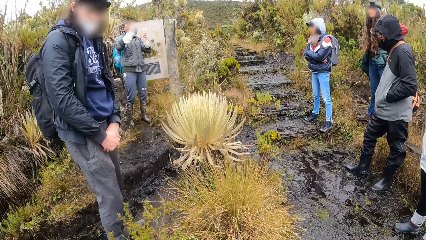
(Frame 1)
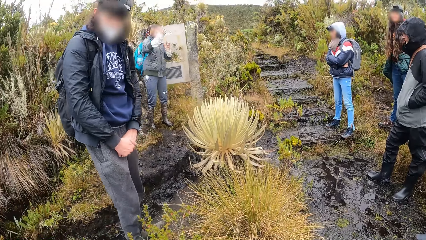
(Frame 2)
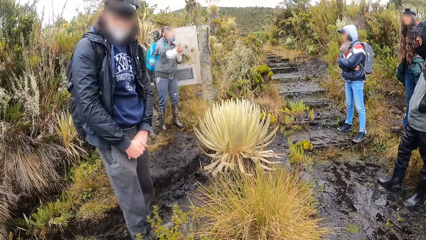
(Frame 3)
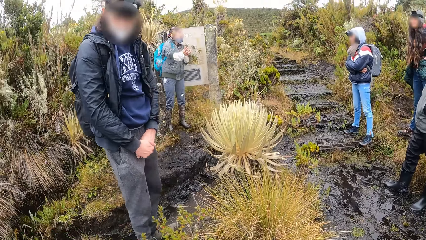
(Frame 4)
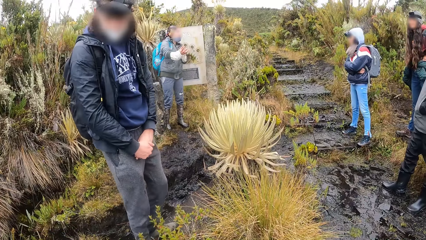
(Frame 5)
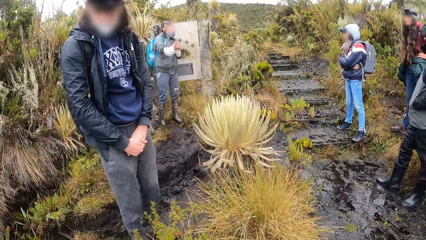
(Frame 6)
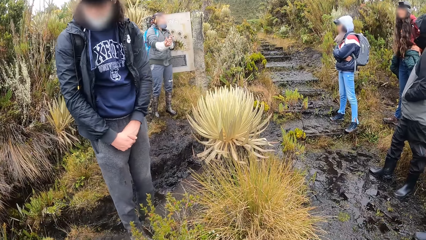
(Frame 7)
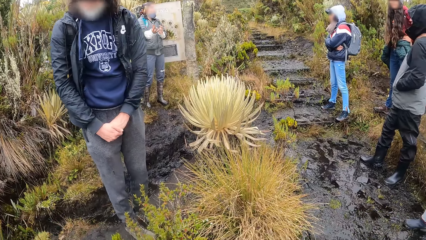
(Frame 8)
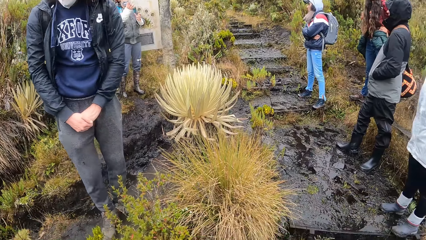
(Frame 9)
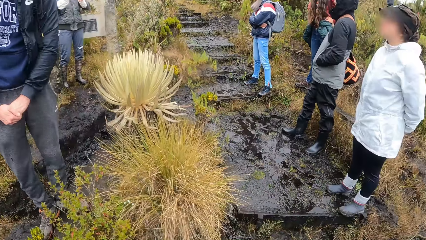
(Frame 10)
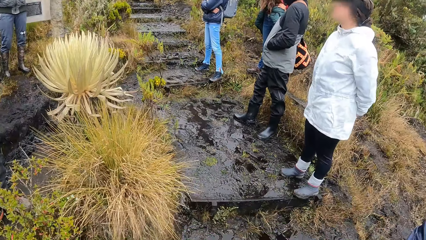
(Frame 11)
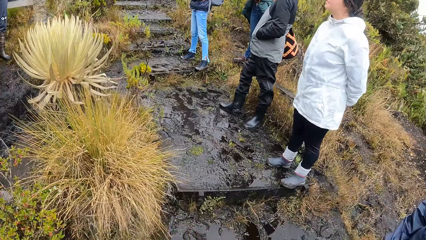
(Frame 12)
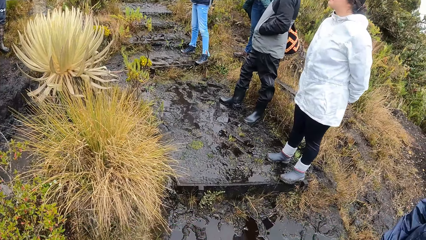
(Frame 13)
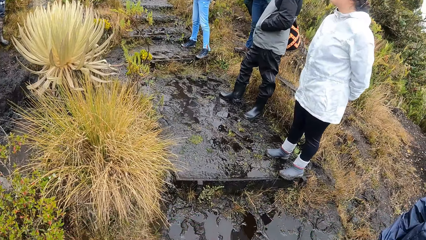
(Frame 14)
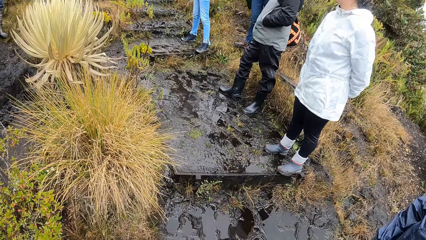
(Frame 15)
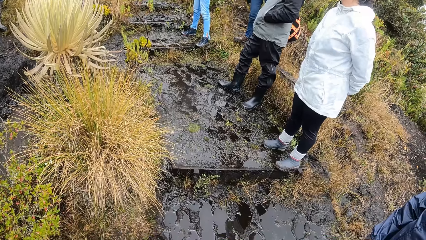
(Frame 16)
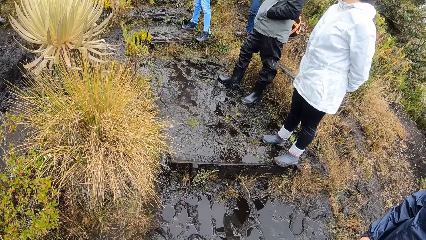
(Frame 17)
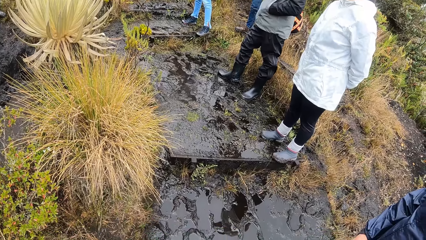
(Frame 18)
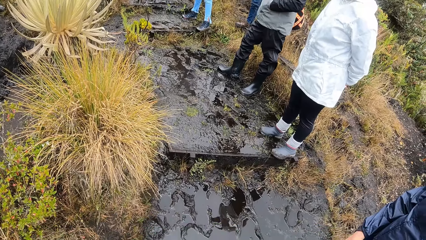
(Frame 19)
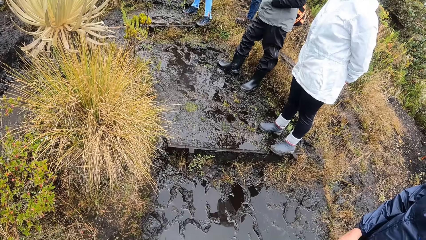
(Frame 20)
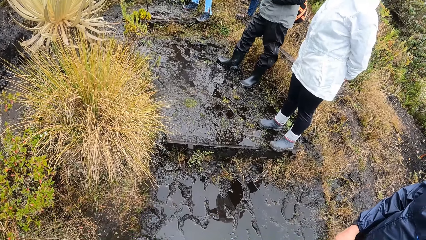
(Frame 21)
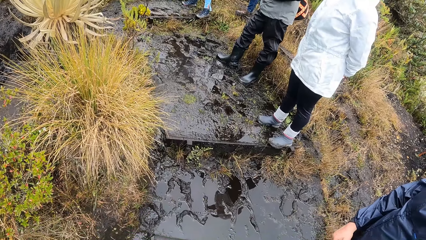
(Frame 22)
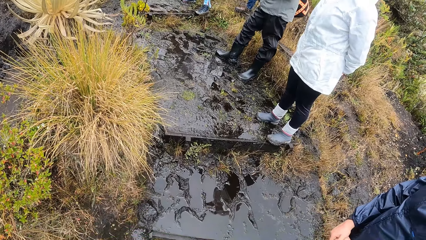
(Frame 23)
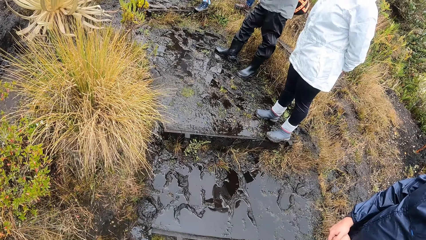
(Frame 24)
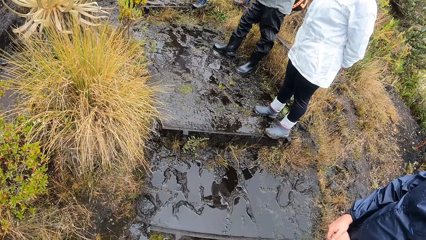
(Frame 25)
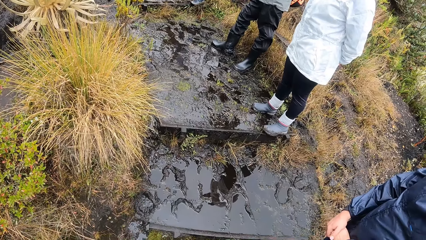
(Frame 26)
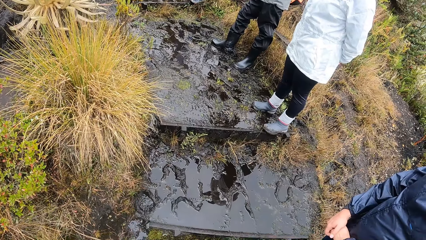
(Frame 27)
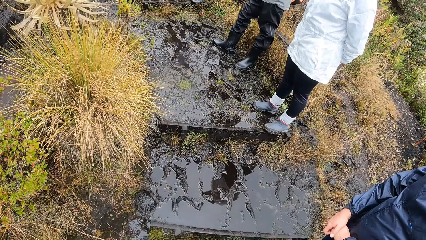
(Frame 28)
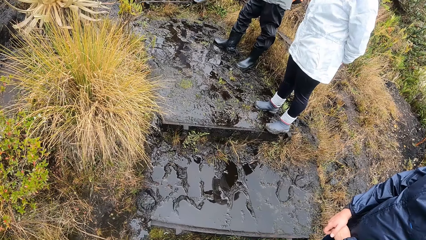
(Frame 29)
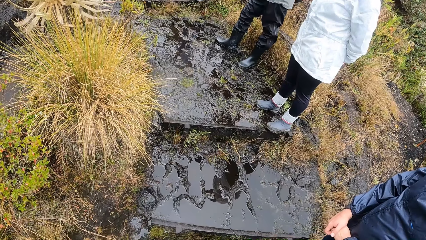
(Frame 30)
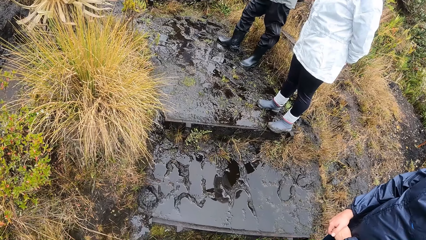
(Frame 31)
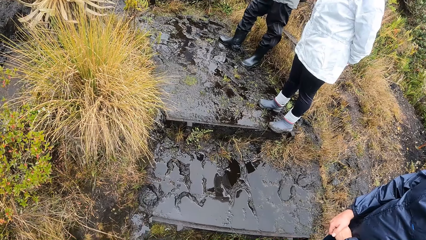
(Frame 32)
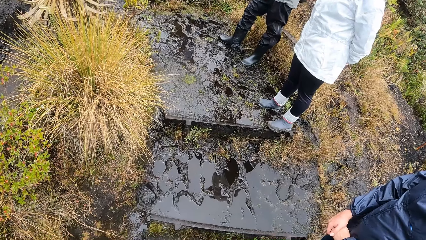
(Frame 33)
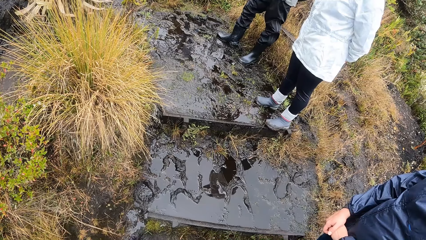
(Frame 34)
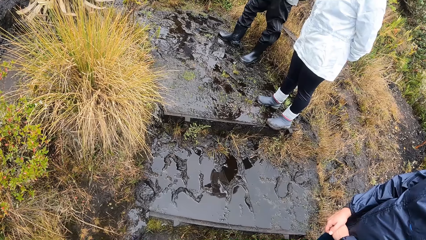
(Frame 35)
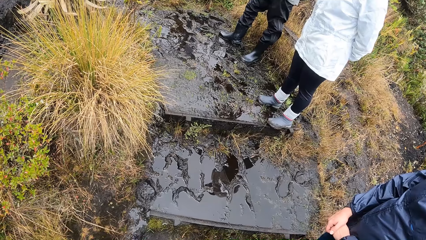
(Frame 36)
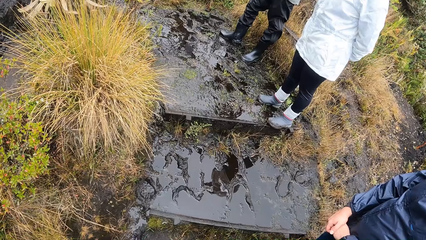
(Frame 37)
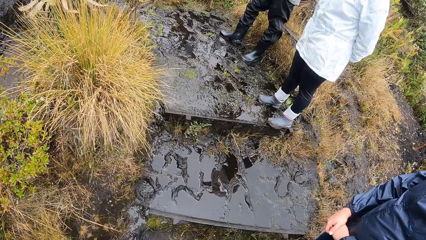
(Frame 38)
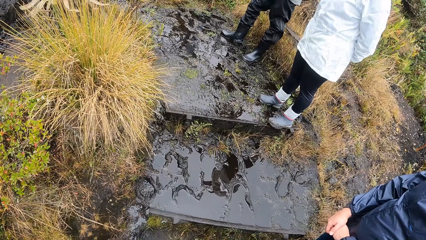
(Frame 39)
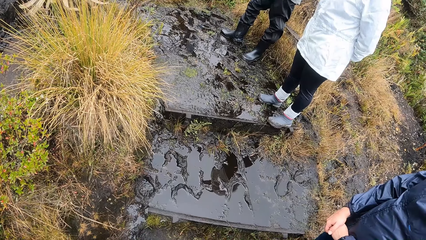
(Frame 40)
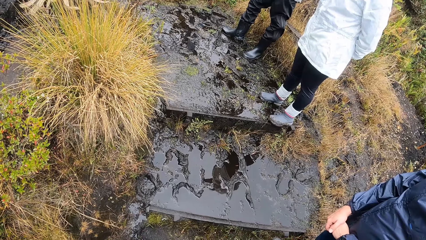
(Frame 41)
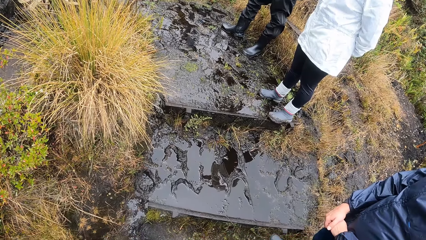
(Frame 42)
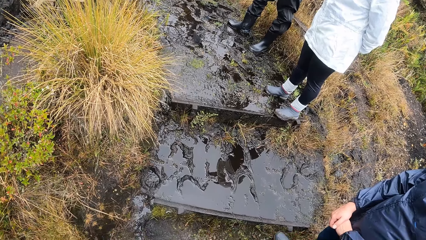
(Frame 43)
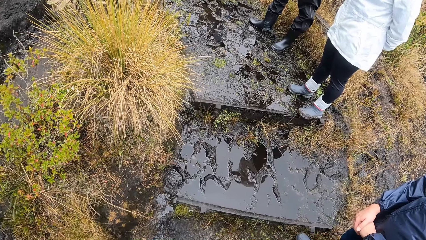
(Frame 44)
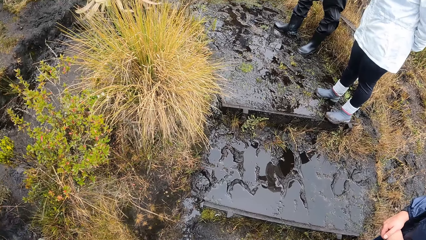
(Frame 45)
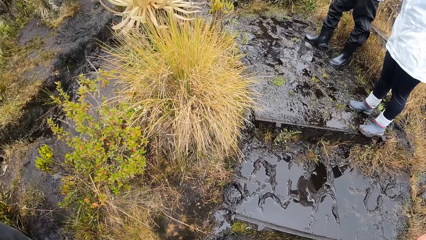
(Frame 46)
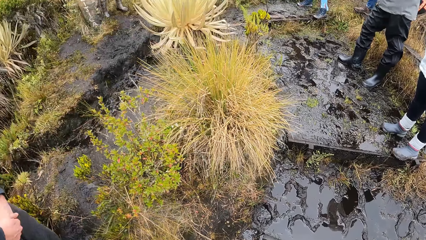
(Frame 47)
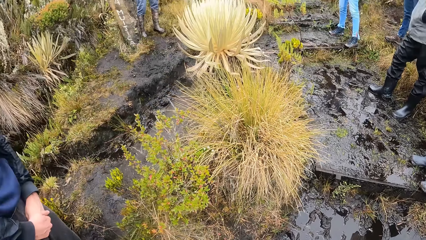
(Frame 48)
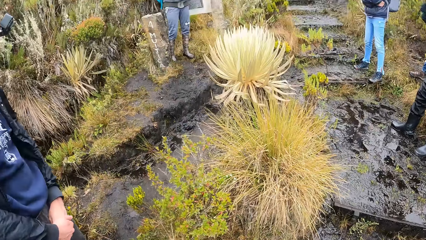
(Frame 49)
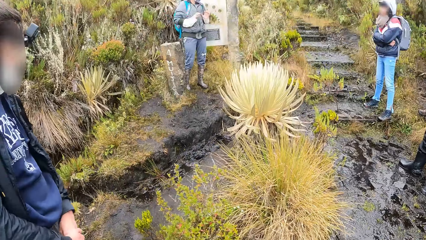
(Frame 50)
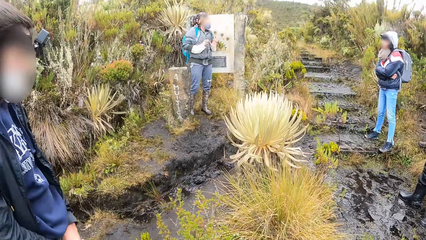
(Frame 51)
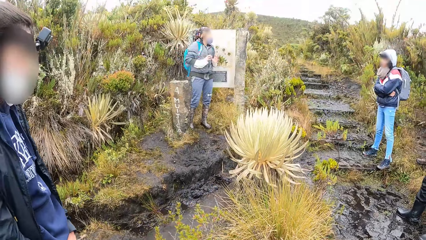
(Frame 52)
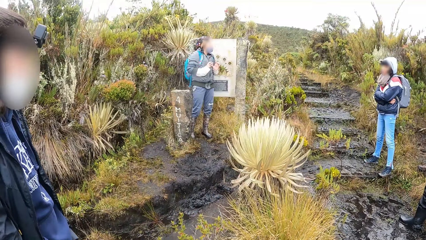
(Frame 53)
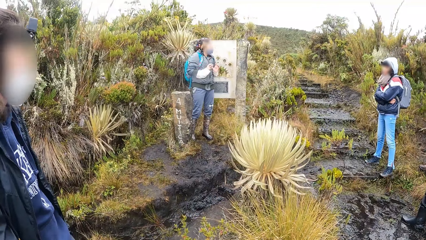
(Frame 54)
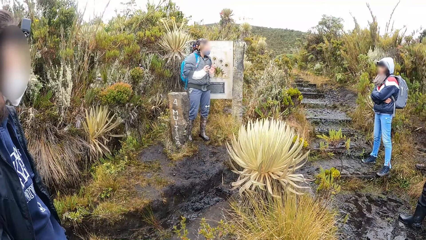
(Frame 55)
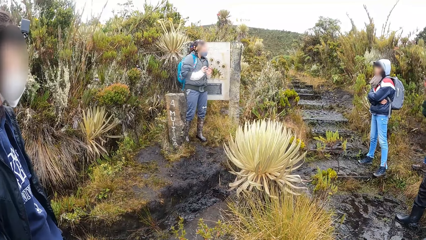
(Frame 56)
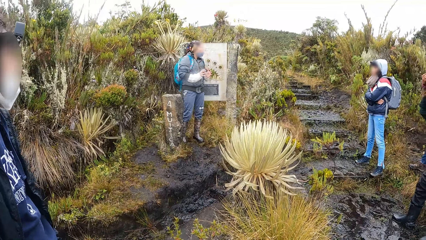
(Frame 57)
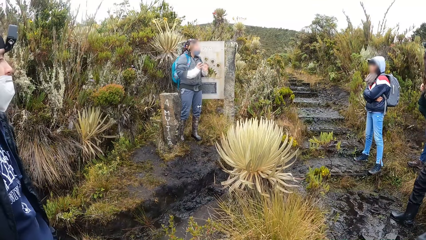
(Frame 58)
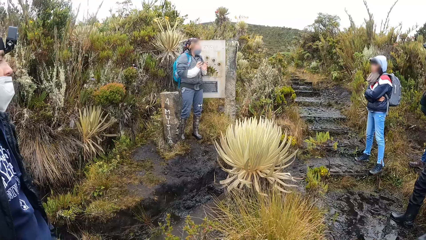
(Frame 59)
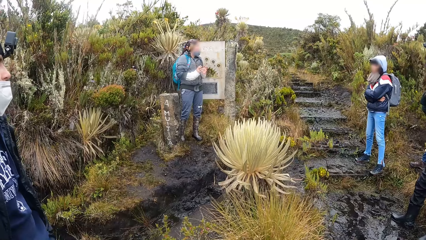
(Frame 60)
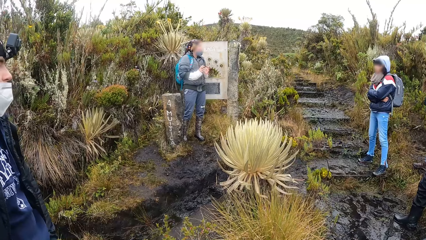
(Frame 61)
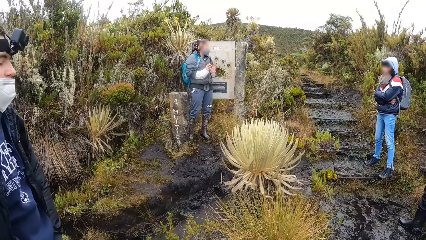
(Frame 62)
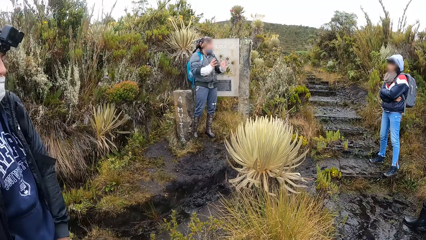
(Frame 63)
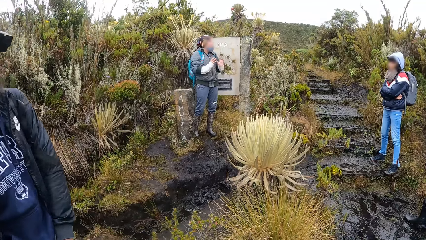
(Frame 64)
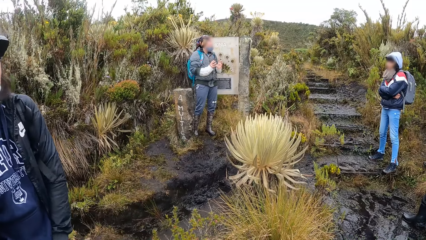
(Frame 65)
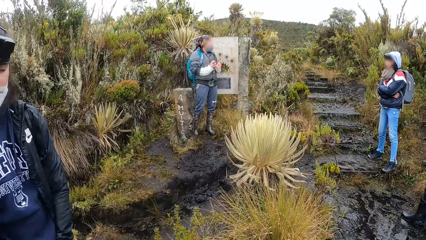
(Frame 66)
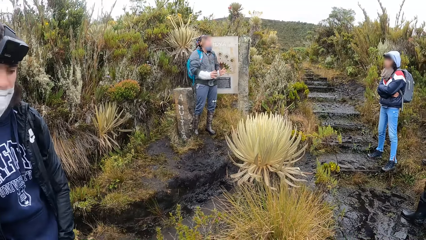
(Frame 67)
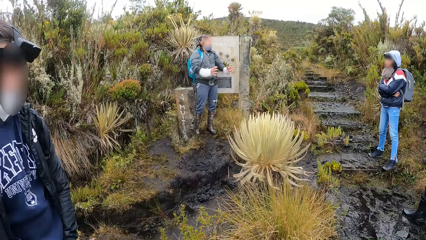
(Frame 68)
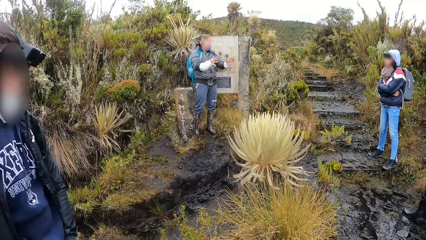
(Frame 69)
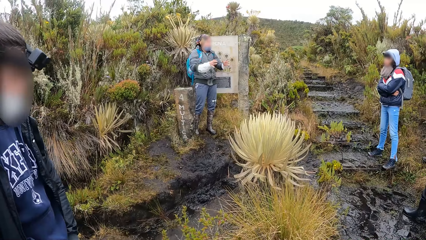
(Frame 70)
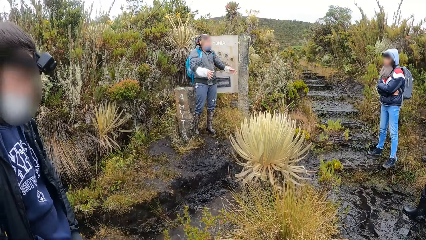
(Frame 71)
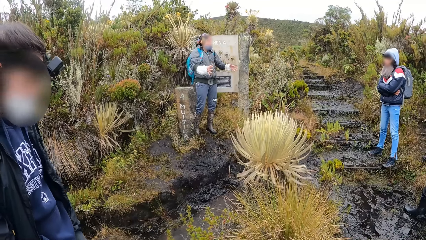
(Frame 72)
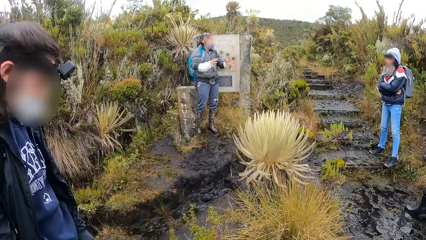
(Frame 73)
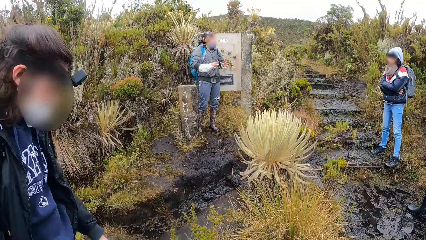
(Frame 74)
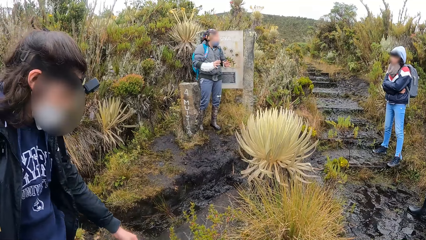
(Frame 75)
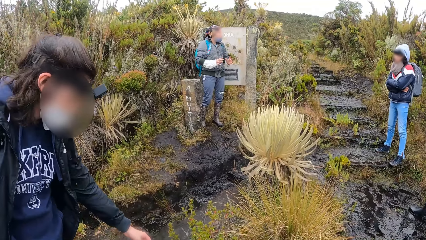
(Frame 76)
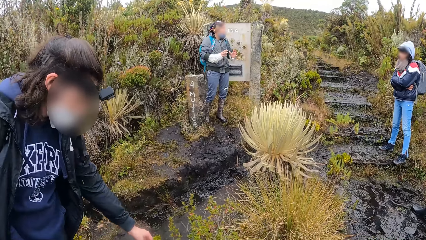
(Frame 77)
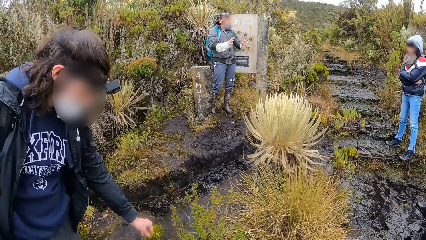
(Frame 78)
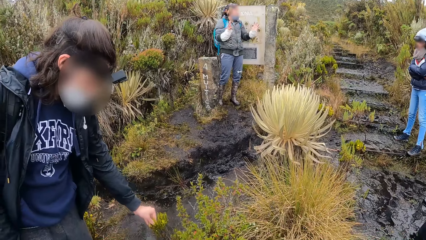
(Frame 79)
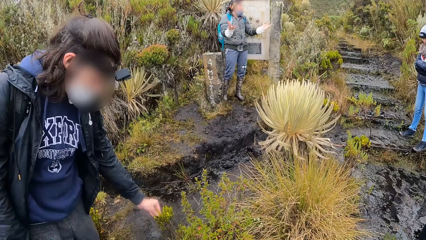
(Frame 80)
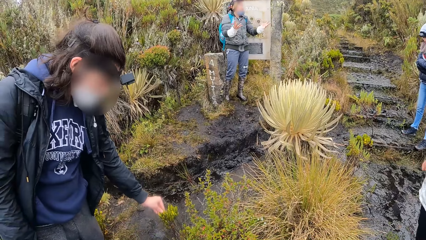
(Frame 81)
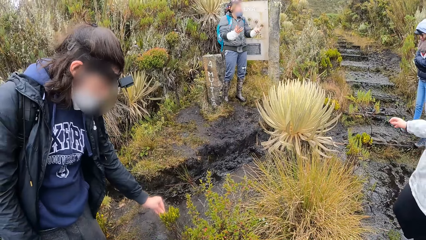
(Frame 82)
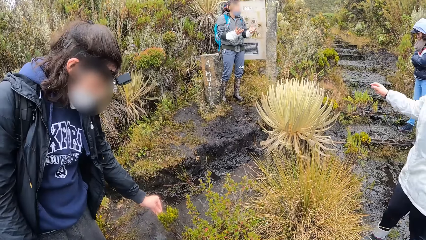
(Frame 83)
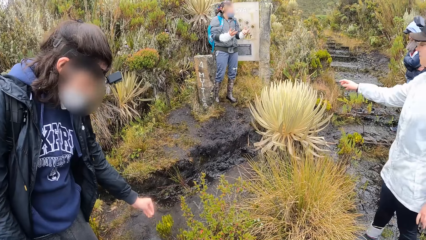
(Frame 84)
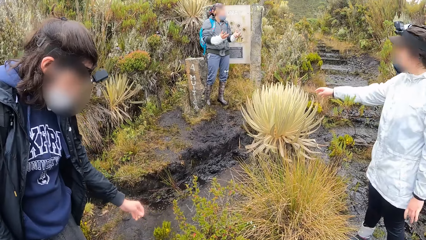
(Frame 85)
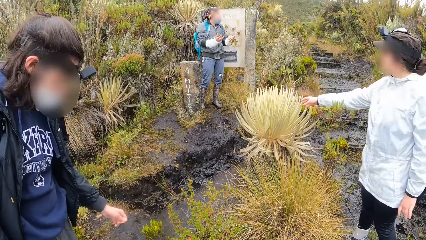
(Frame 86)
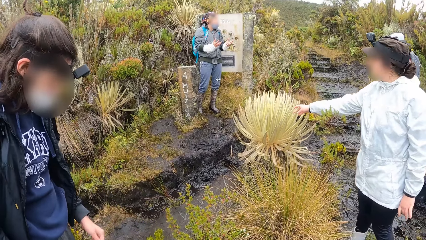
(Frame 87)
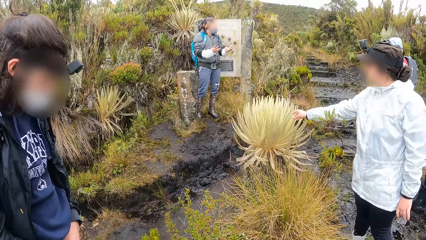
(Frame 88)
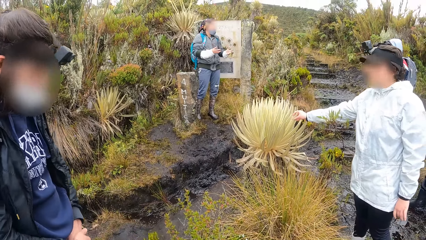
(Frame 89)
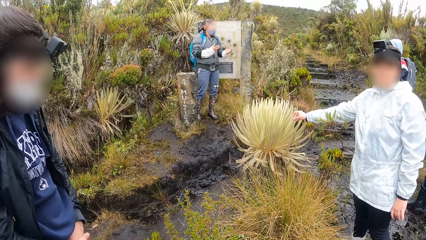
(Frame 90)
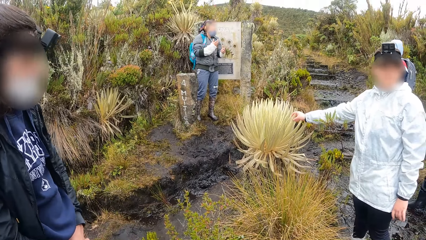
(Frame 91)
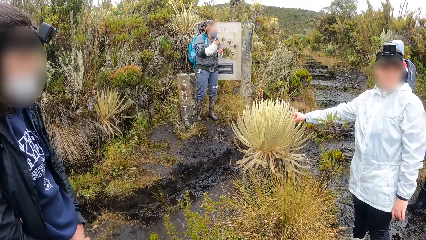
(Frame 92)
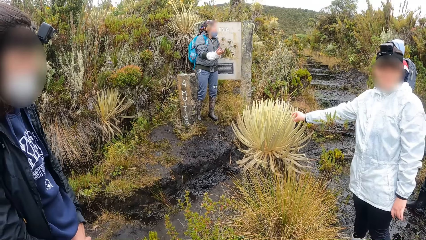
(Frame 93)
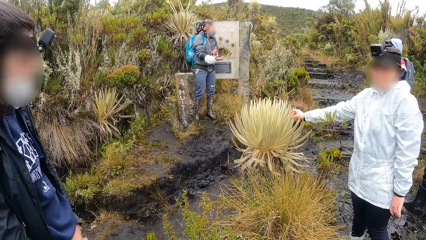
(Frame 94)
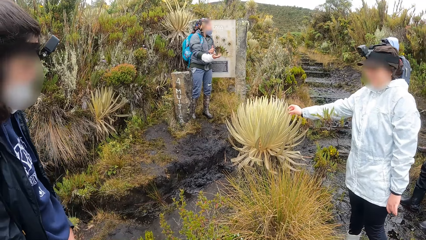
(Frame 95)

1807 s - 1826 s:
The camera wearer looks at the ground. They look at a lady. A woman touches a bush mint grass with her left hand. Another woman touches the knap weed with her right hand.
